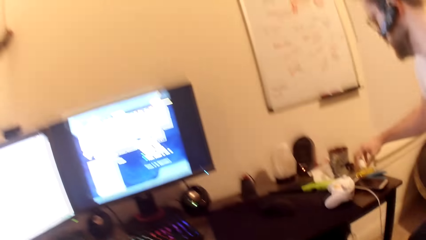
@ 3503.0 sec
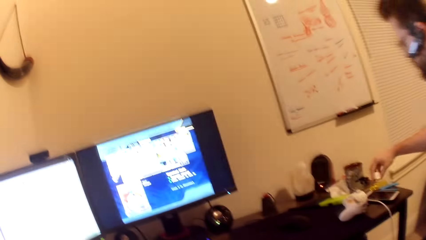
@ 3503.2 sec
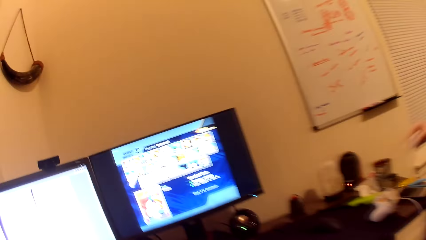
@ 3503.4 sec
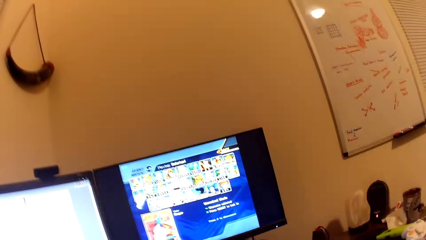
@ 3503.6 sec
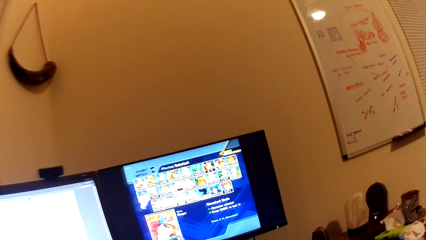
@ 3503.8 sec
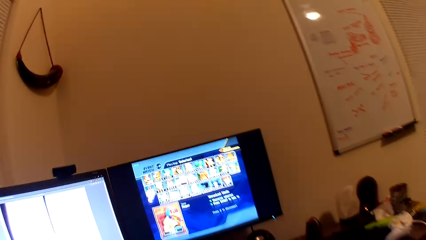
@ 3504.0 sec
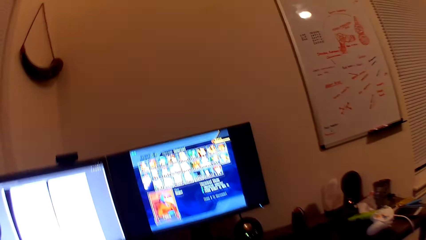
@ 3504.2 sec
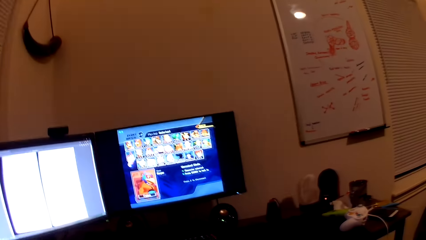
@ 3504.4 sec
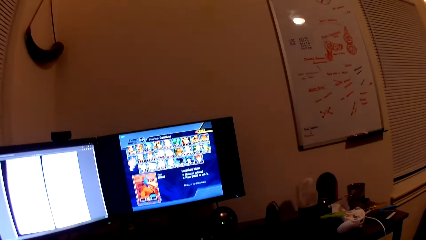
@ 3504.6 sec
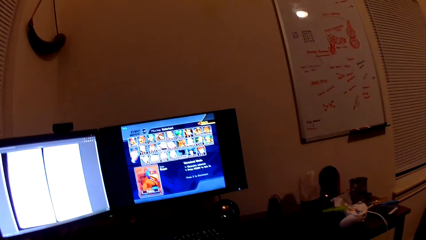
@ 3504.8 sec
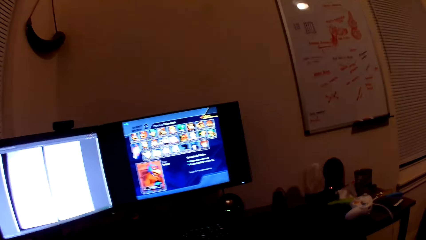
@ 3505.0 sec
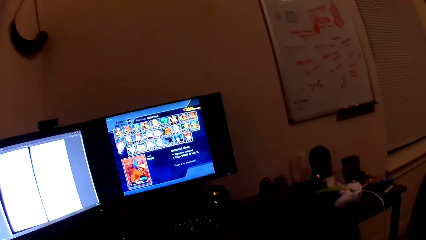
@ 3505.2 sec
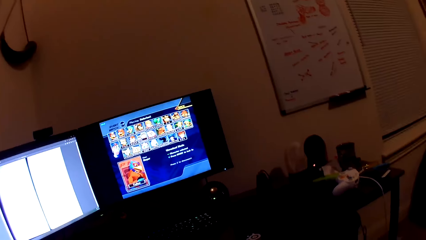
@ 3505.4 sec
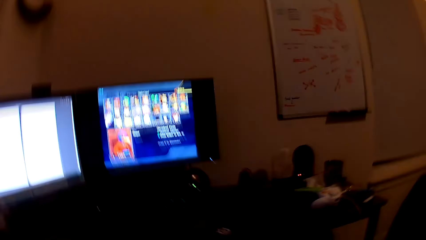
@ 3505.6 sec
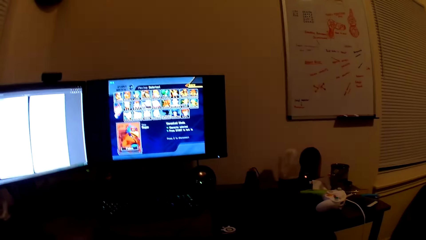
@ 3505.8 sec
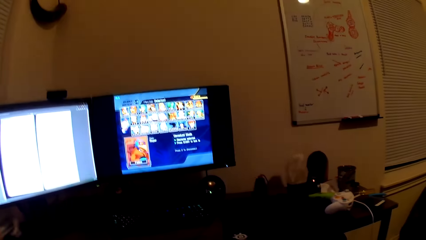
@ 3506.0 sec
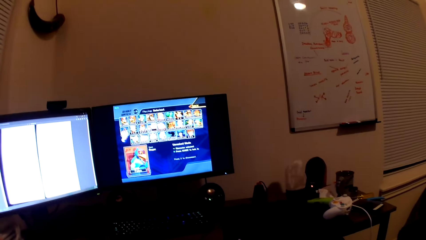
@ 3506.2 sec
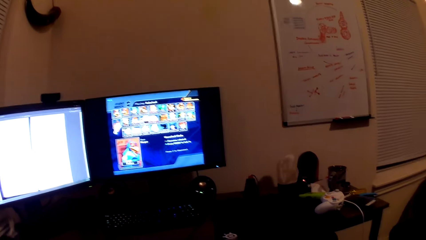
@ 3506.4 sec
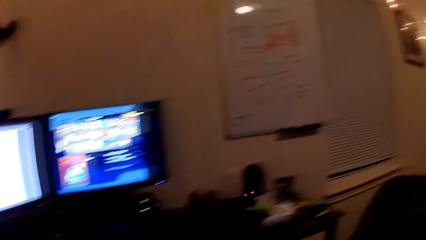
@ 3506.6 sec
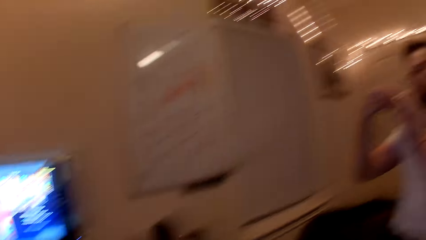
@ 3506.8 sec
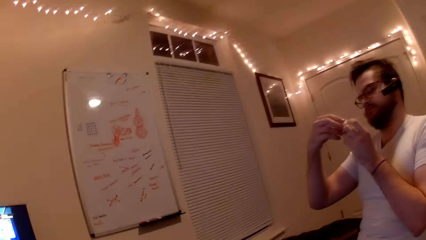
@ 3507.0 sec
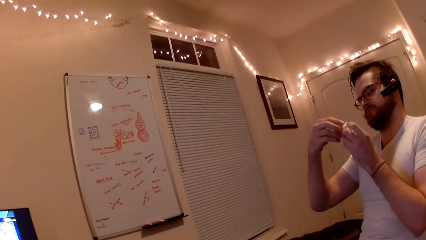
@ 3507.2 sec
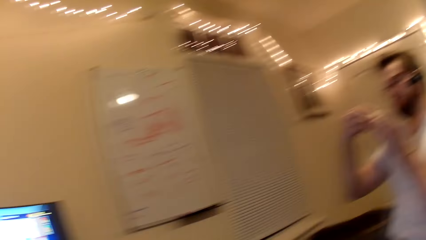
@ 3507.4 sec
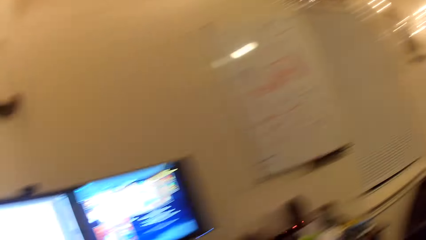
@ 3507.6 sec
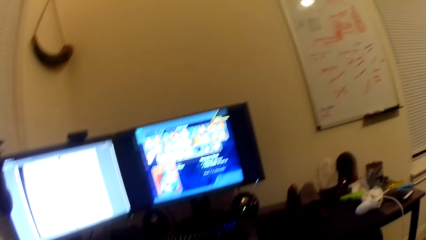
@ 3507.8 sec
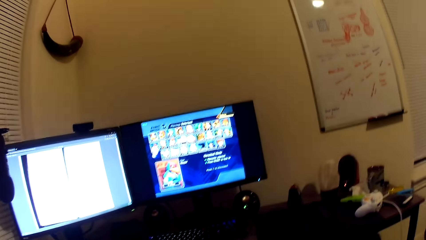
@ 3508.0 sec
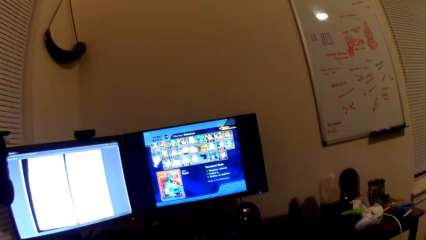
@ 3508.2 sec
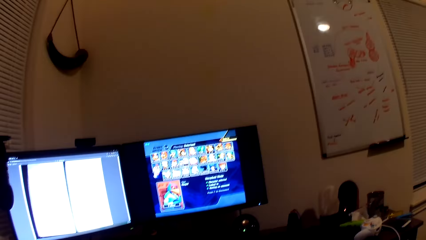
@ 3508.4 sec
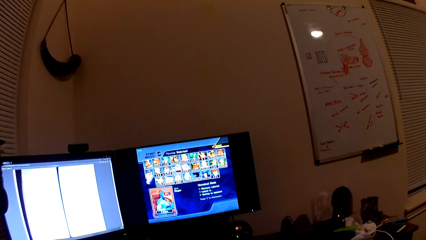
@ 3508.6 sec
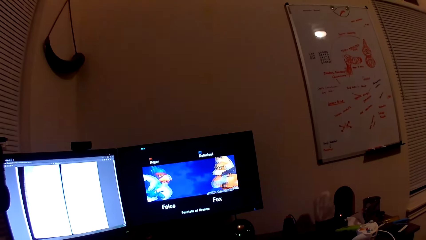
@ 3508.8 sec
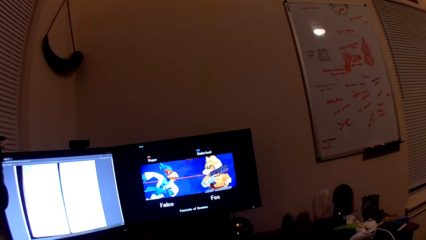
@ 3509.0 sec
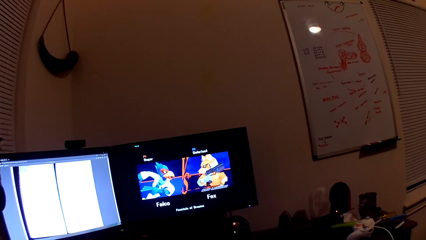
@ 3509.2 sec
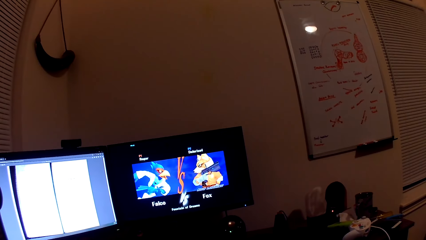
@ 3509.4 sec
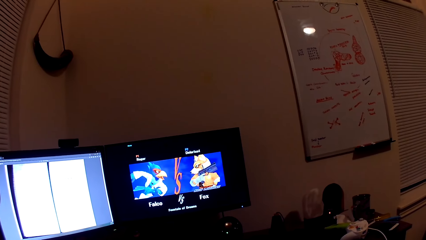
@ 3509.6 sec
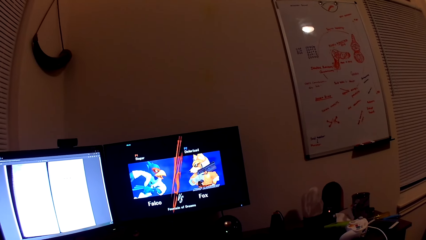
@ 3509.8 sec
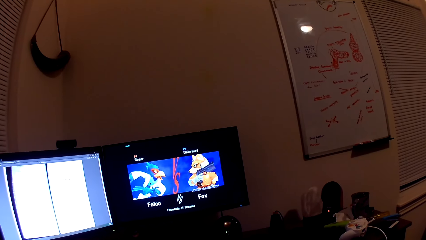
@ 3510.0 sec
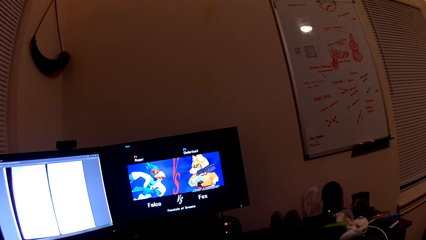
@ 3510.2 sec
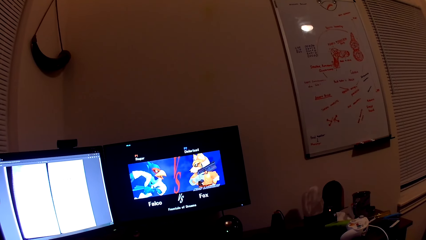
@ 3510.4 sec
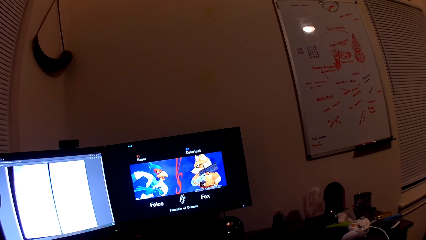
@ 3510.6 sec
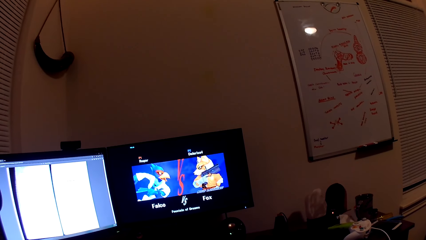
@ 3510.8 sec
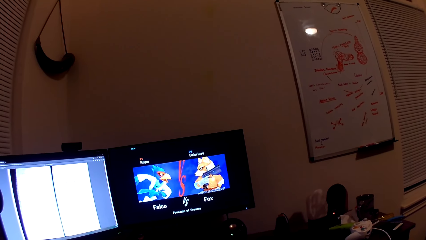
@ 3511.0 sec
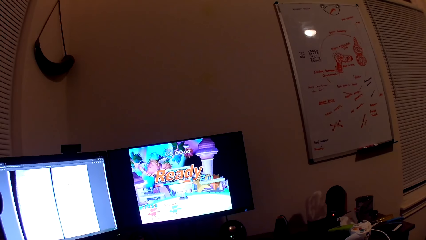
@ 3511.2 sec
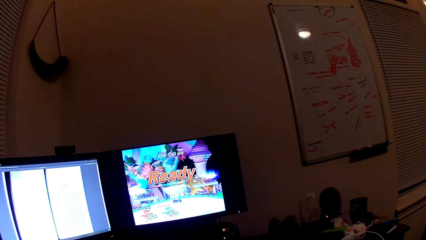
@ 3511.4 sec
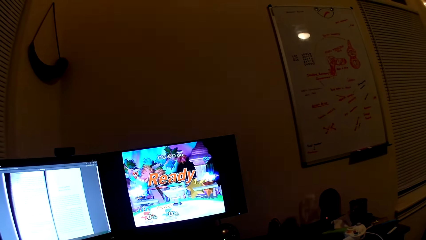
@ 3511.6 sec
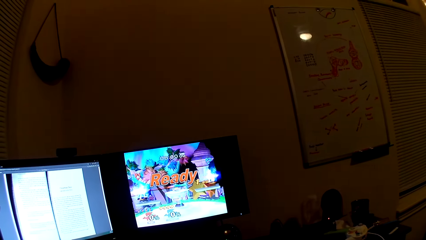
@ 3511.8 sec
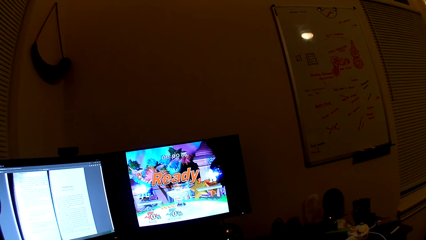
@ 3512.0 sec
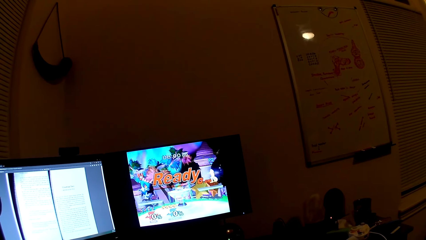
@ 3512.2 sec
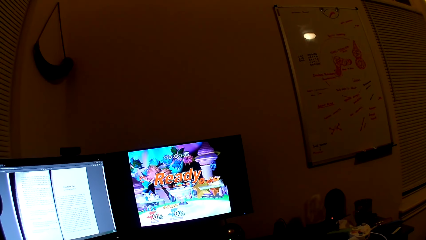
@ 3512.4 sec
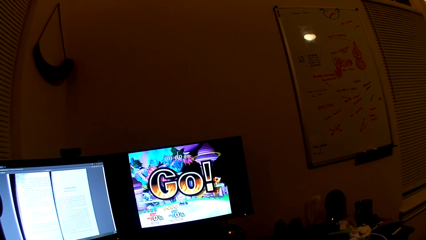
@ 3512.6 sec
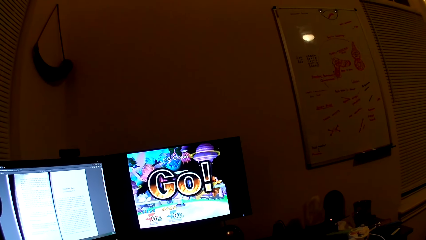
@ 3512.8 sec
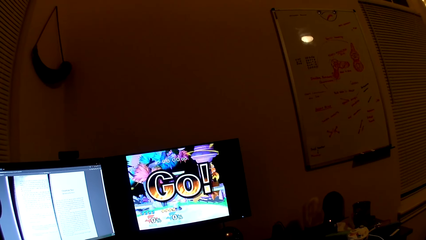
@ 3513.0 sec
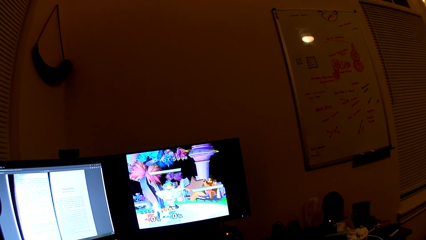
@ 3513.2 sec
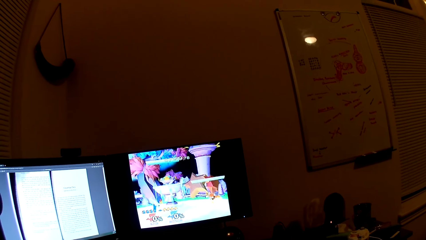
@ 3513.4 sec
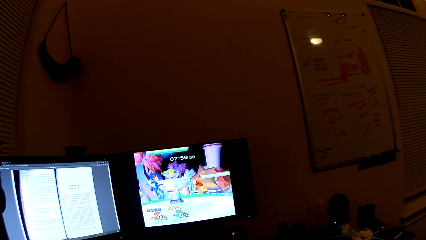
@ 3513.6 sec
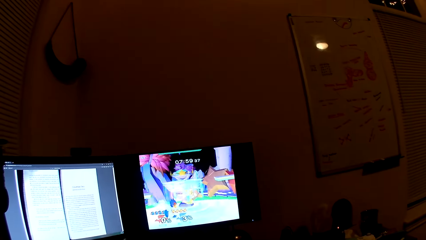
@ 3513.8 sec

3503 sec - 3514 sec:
The man picks up the Styrofoam sculpture from the table with his right hand. The man holds the Styrofoam sculpture with both hands. The camera wearer looks at the man. They play a video game.

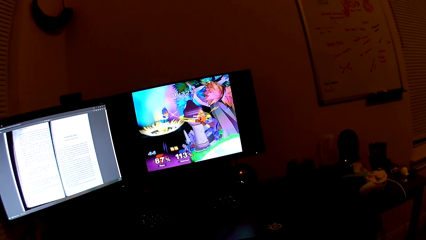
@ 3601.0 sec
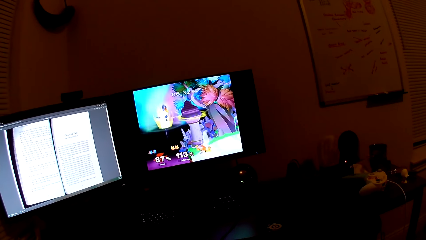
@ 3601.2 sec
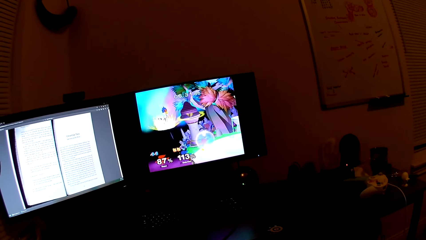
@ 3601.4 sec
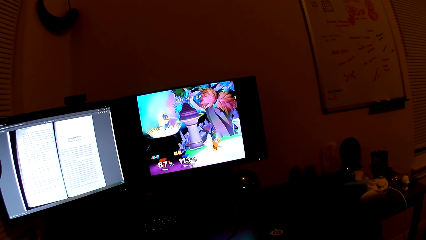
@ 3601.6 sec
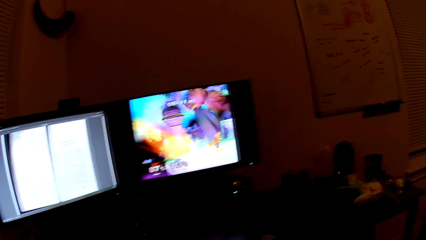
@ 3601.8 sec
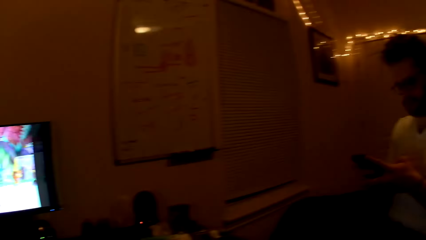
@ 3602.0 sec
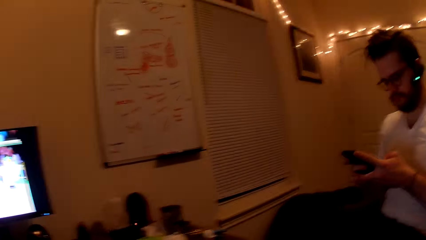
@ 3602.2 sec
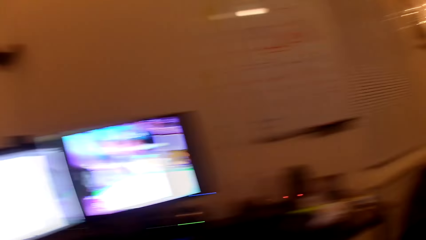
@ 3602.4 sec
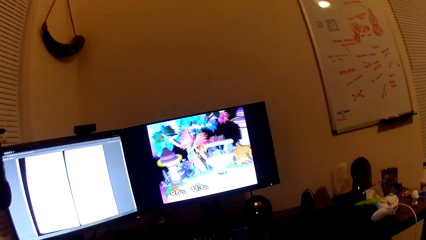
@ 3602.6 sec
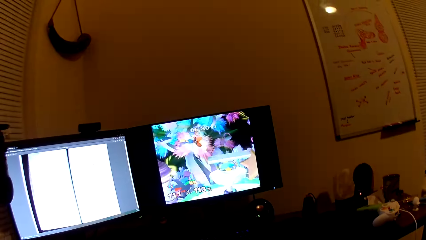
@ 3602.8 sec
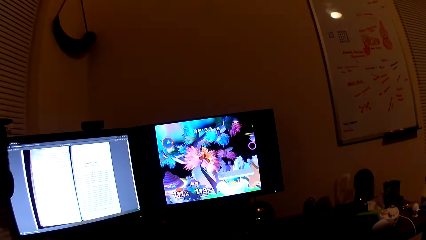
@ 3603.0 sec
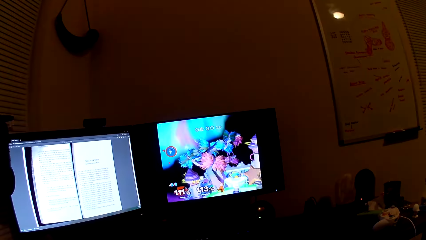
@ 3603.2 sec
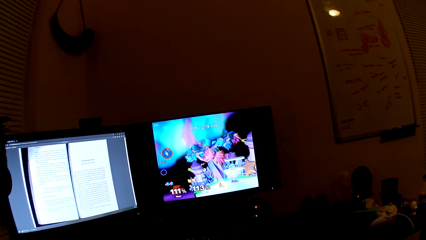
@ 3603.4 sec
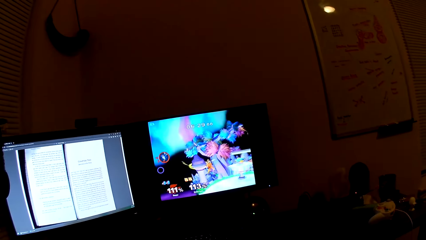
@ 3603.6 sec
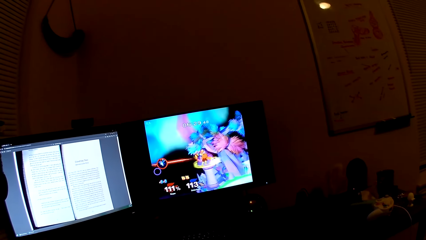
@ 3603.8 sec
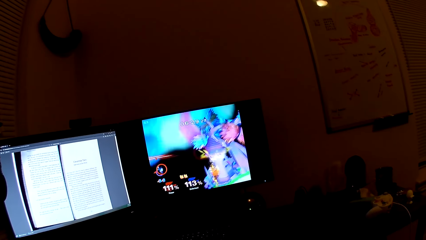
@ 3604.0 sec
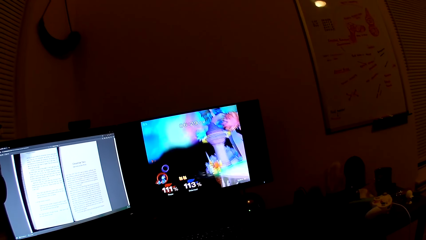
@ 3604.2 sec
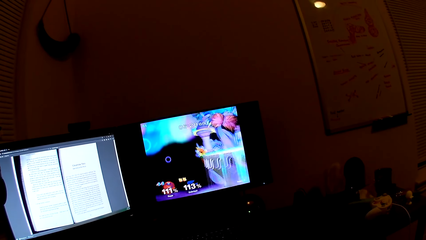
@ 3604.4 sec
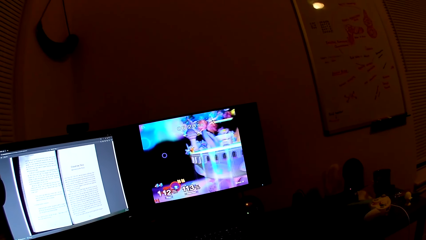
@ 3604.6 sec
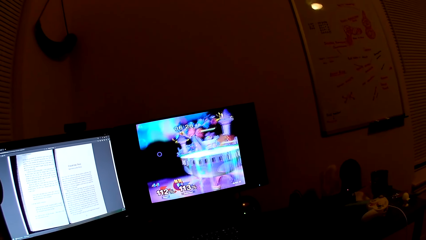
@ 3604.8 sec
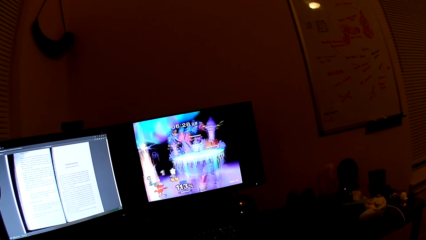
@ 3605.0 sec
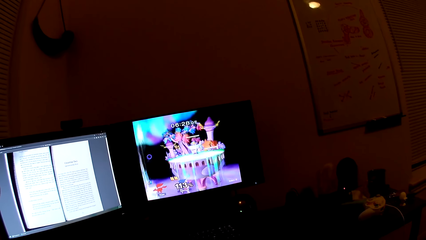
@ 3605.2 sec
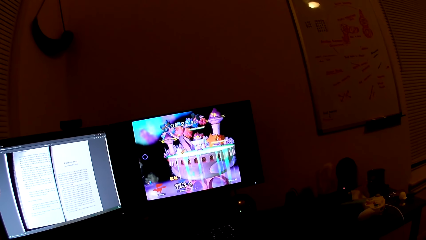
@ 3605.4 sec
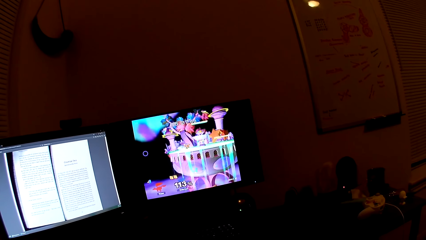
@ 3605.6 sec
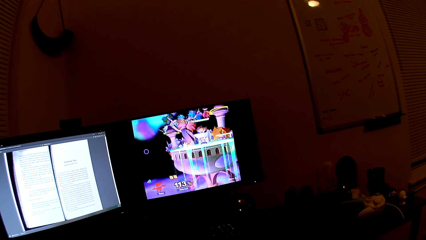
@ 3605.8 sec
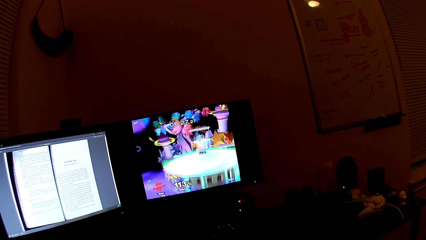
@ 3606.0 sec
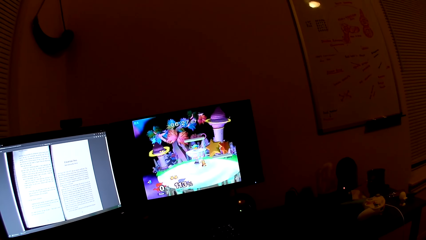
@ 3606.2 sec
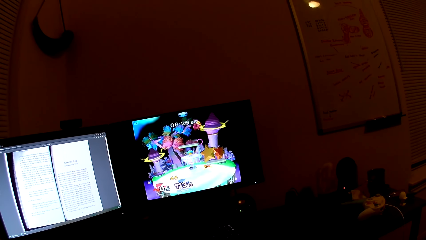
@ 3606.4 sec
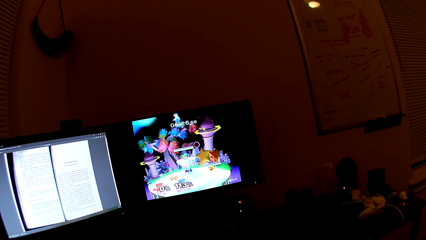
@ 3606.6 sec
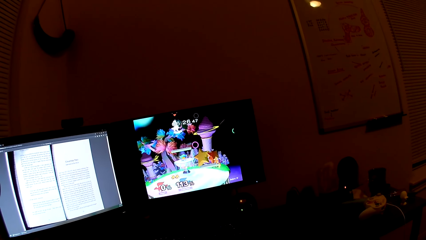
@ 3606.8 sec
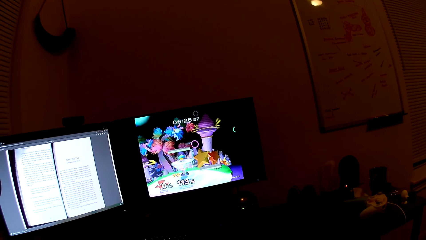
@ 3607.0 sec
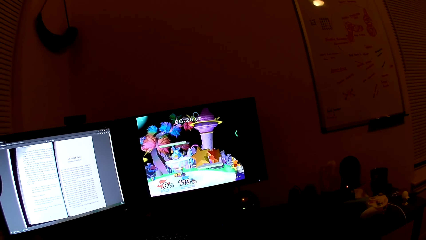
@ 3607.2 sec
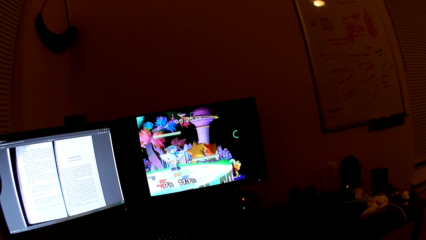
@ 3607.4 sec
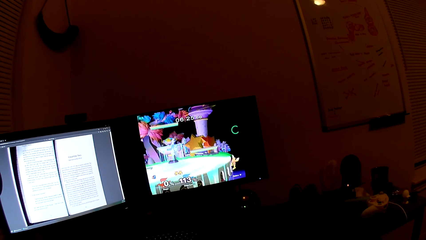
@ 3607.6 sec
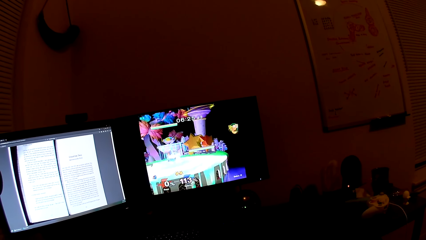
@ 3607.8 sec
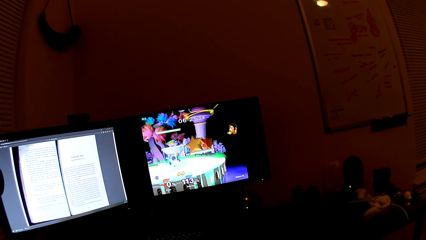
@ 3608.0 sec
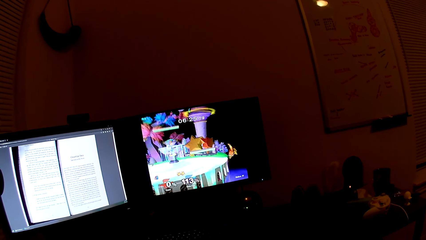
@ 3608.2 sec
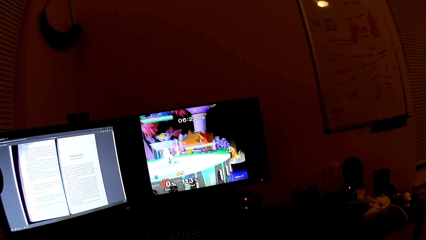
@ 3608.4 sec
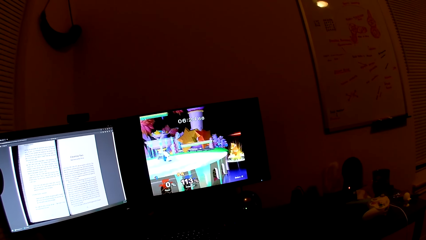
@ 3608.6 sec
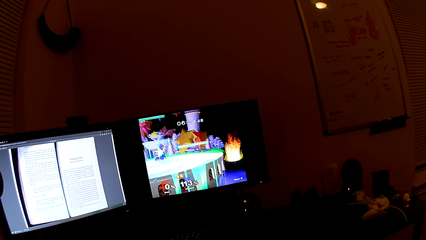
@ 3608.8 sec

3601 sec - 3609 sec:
A man holds a phone with both hands.
